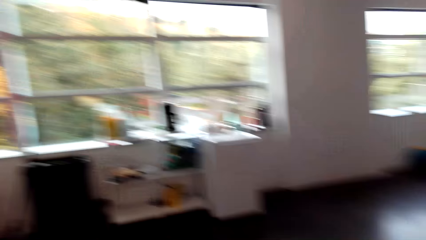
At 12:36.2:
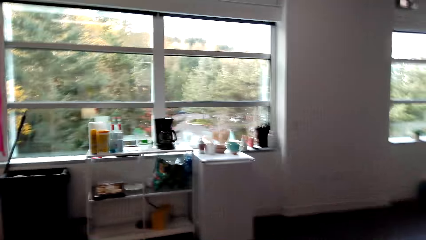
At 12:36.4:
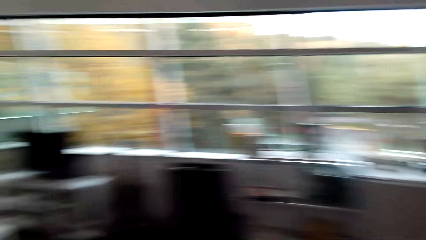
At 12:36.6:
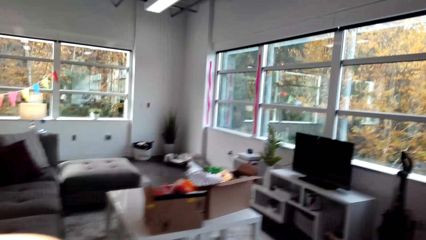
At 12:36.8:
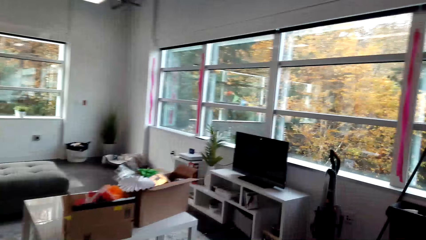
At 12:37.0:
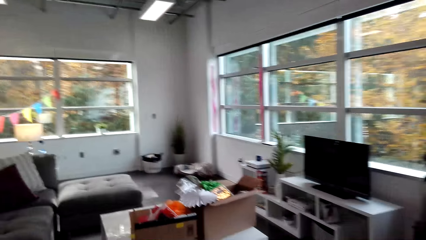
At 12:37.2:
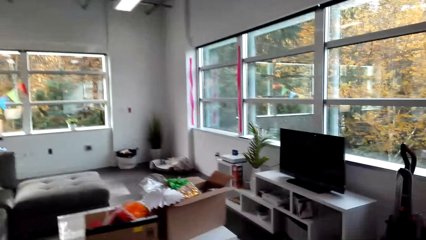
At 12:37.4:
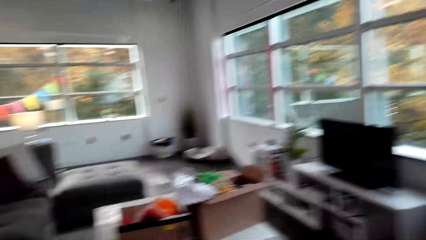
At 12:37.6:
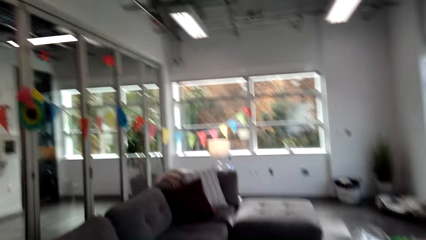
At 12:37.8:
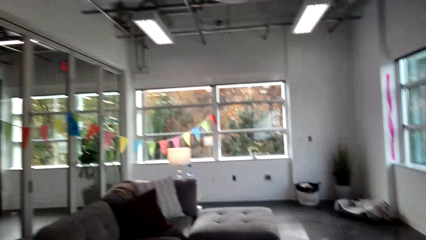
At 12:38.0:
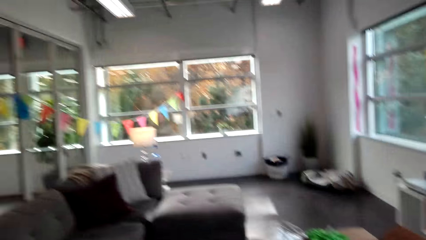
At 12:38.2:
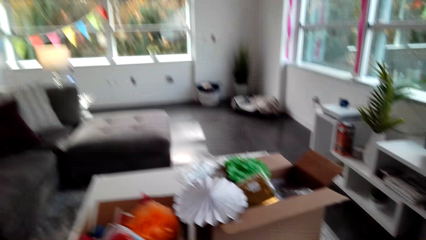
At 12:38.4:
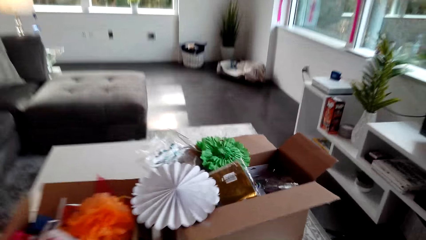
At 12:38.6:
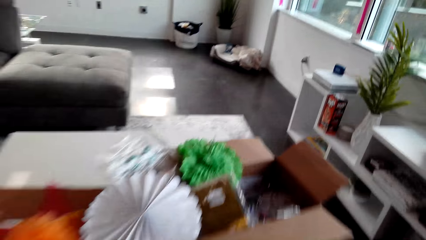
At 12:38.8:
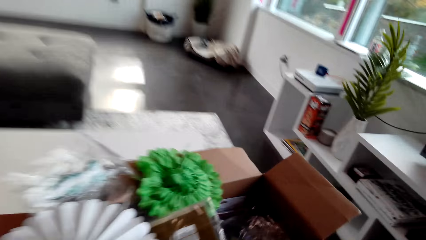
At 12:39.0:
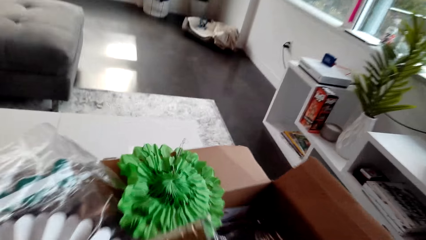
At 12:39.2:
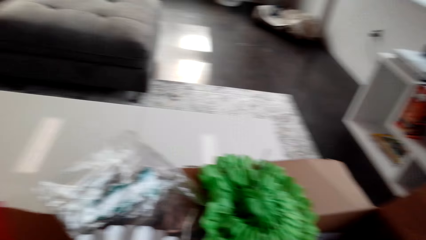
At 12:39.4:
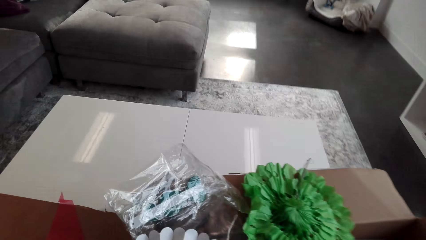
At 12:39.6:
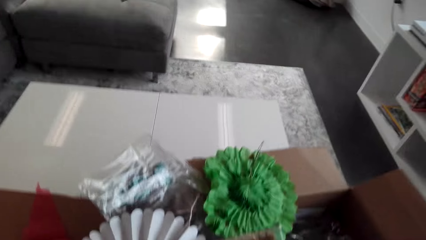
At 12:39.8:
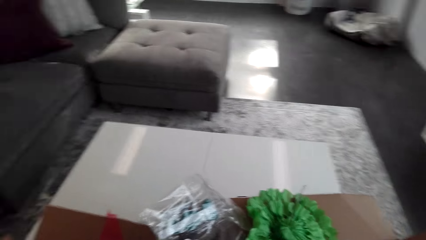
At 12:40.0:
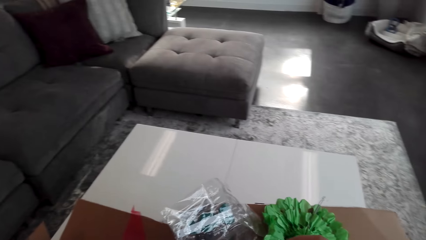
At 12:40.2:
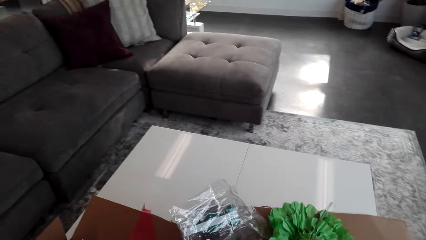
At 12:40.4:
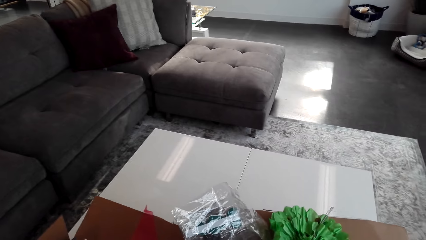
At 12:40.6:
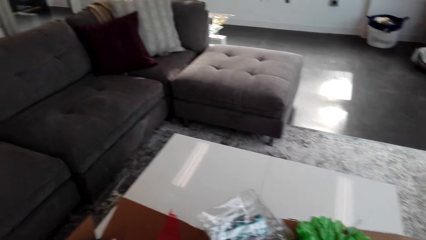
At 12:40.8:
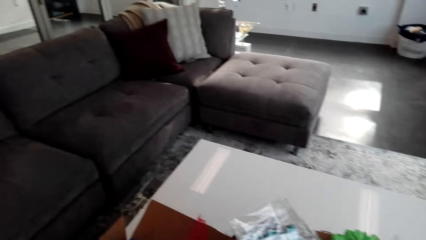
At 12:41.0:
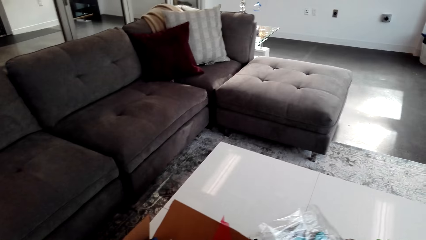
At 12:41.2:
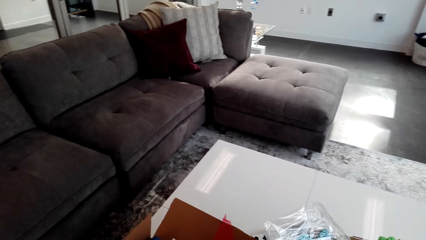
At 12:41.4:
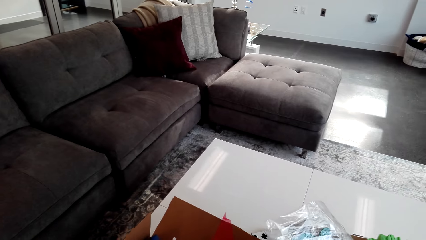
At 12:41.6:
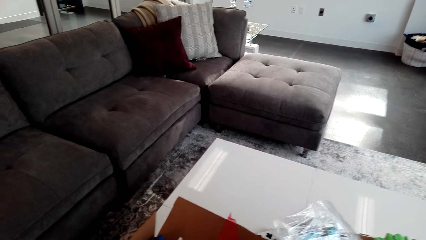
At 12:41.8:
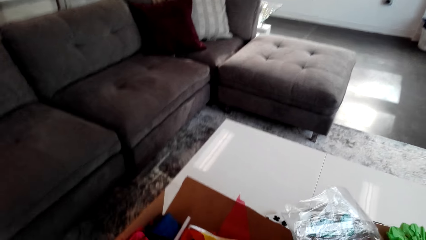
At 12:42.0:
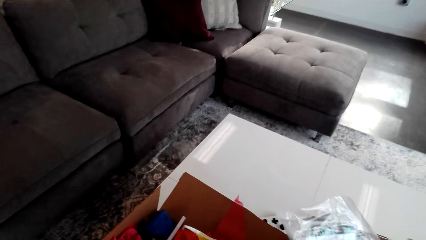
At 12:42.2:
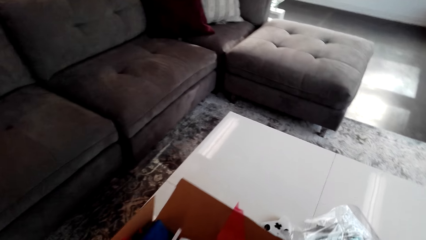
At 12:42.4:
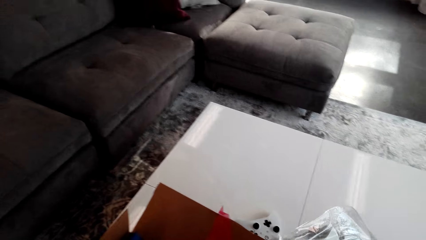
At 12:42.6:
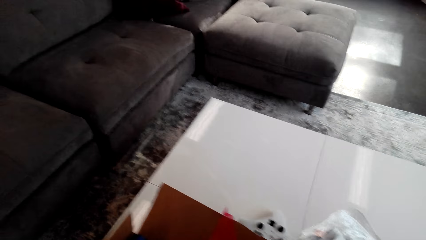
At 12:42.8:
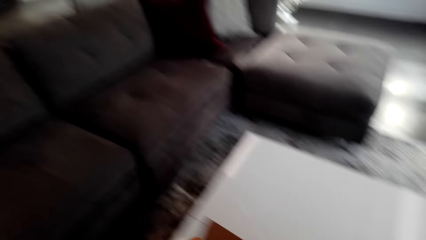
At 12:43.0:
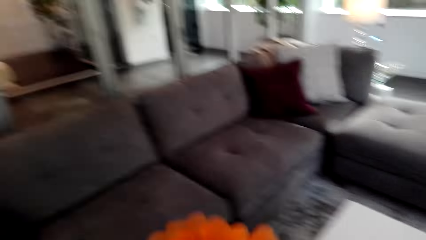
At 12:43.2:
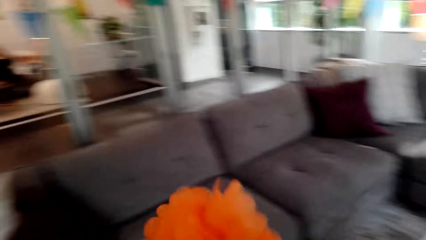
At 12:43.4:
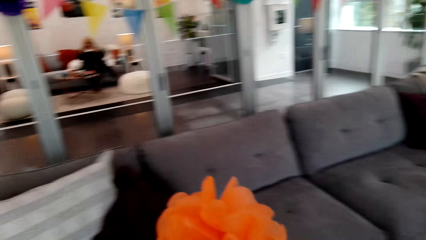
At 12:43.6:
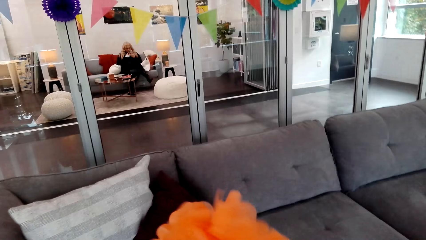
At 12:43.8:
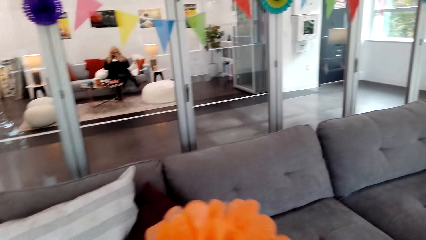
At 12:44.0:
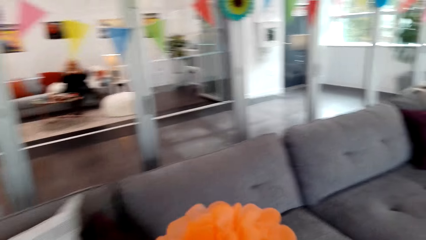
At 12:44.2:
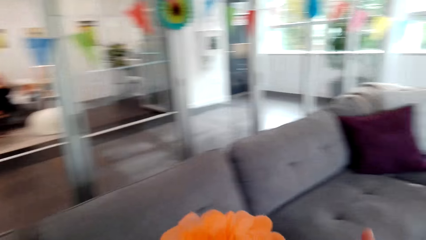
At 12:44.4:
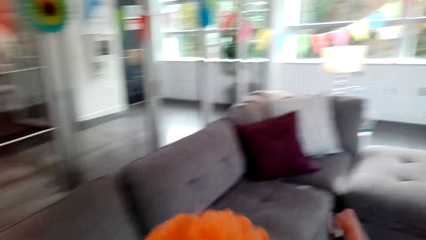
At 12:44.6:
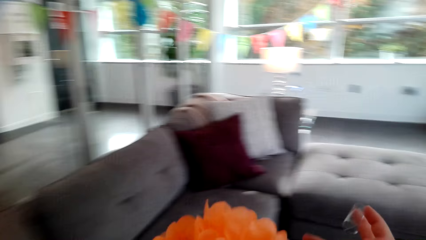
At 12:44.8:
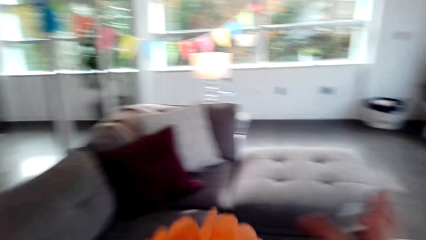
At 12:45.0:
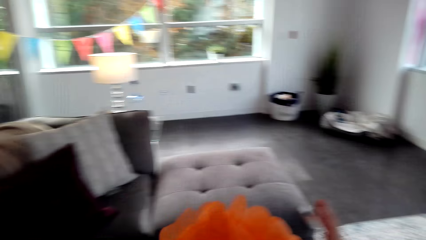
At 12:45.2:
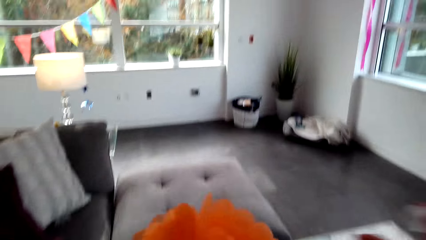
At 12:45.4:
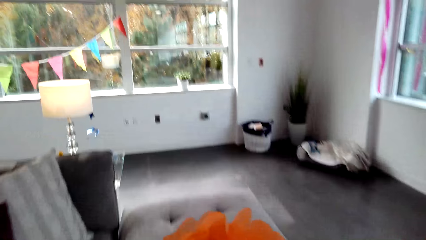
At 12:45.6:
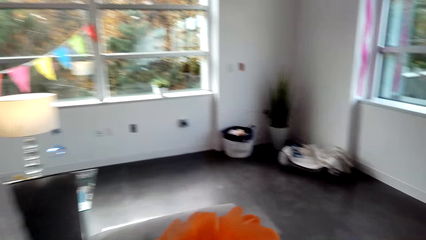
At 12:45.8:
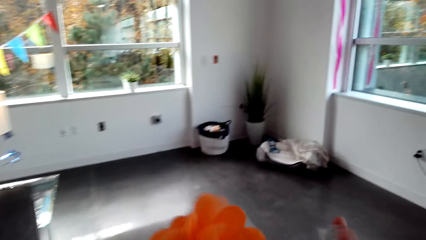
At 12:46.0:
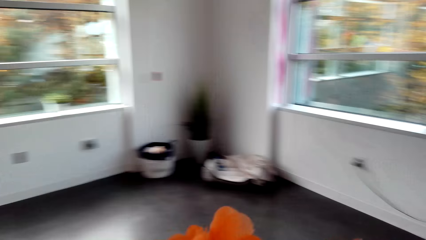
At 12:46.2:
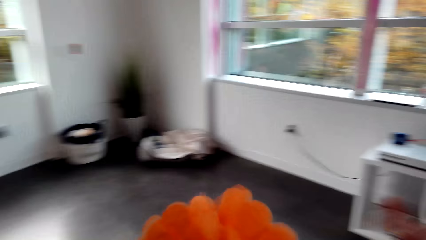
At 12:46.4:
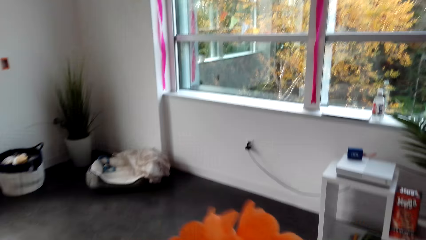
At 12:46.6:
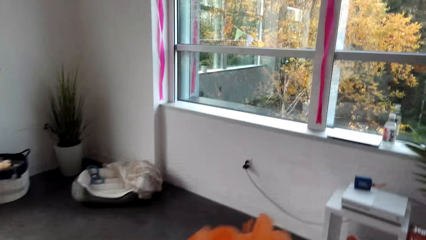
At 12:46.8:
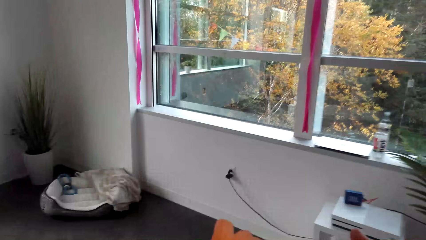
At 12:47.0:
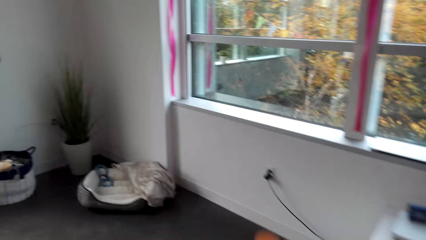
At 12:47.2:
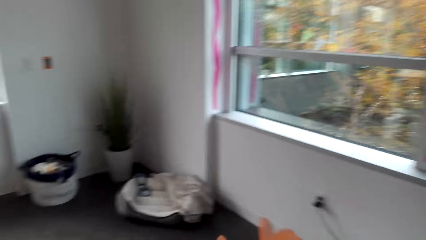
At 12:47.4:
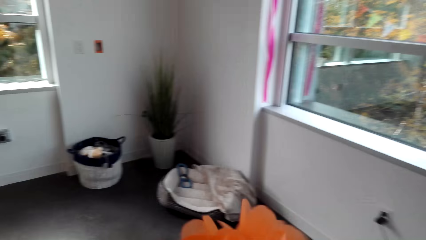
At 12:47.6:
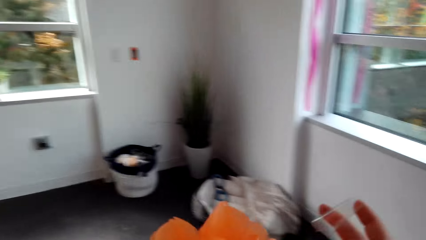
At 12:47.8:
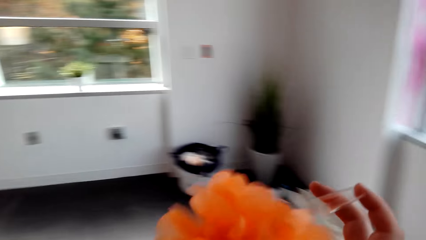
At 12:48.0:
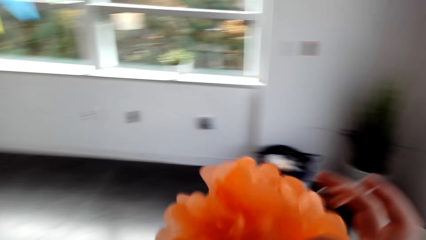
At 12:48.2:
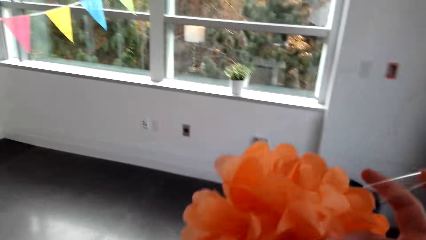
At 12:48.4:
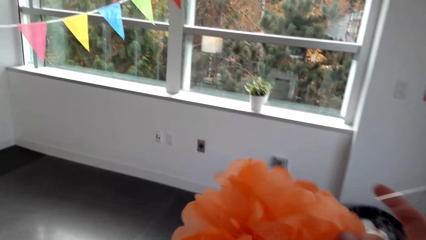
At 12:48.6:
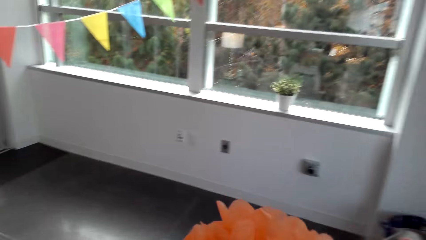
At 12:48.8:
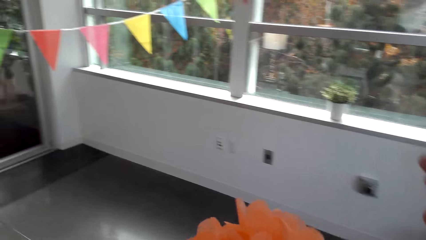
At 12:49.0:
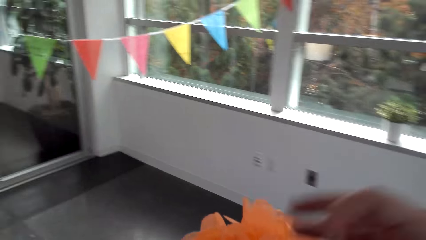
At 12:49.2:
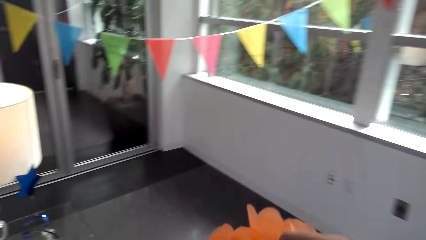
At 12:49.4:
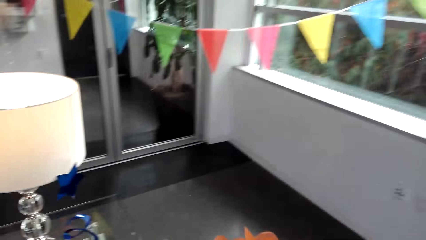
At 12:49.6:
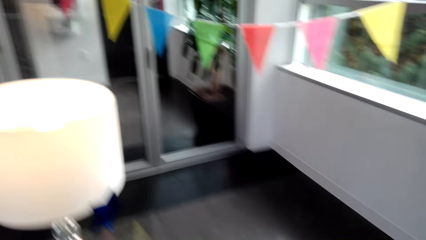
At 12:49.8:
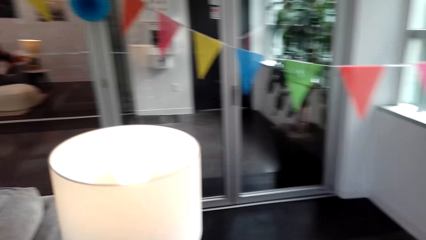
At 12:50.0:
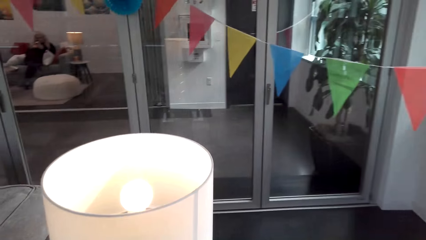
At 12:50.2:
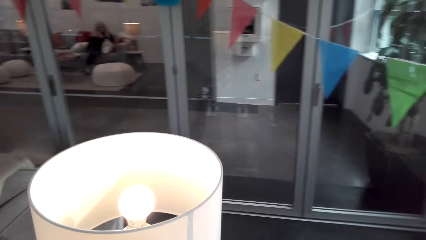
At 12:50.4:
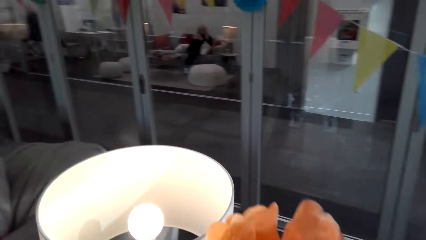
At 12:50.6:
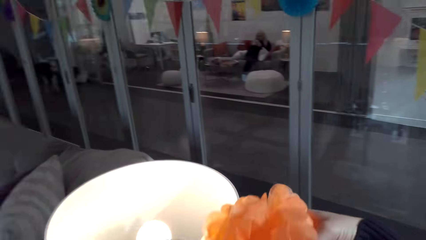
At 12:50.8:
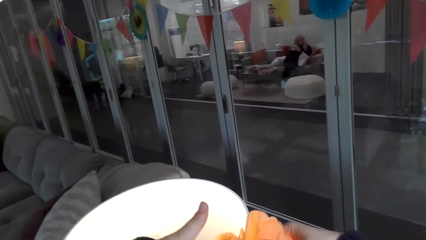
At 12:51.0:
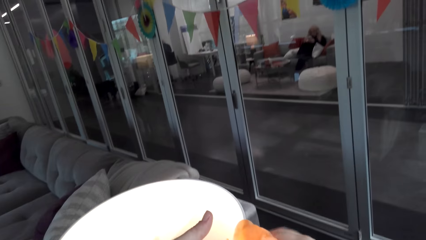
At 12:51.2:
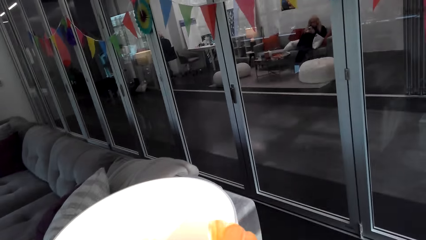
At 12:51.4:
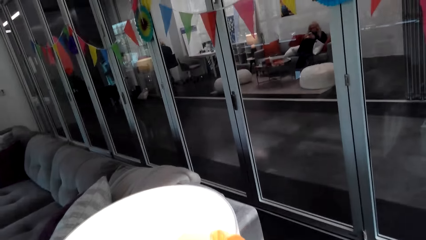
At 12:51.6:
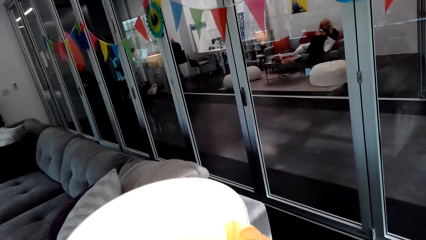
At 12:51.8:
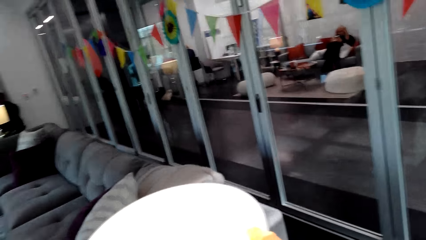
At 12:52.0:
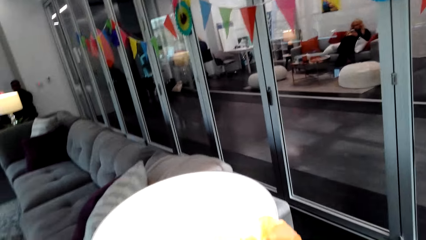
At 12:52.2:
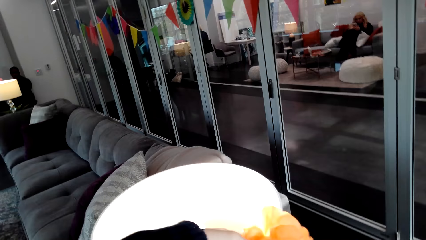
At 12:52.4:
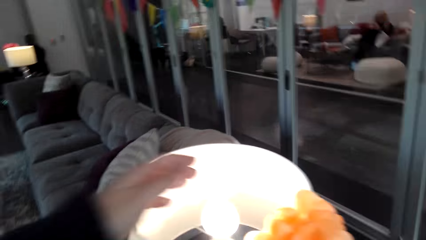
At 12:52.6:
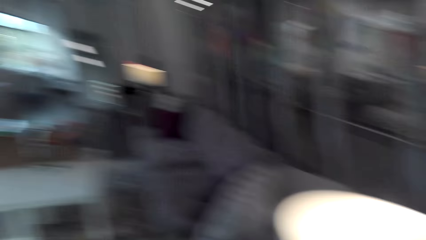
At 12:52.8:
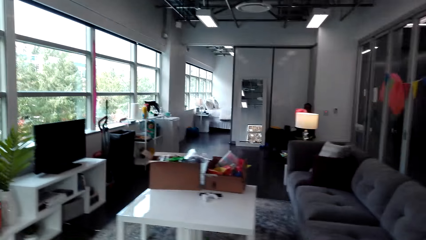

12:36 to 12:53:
The camera wearer walks around the house. They pick the ribbon. They pick a flower. They move around the room. They hang the flower on the lamp box. They stick the ribbon on the lamp stand.
